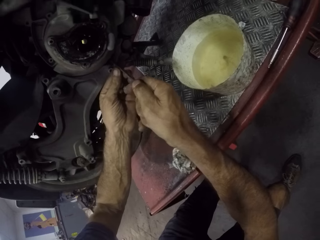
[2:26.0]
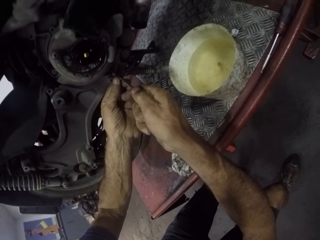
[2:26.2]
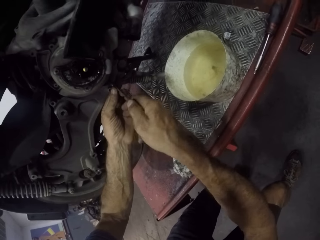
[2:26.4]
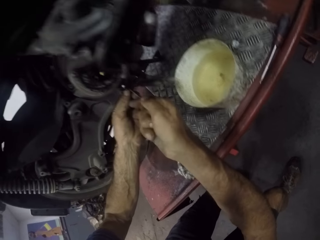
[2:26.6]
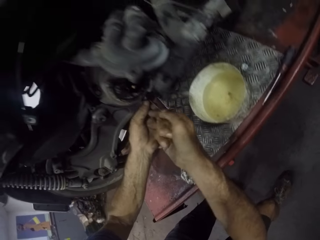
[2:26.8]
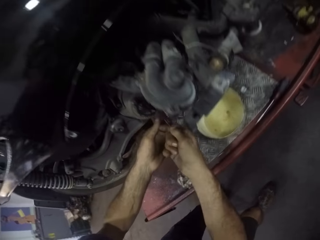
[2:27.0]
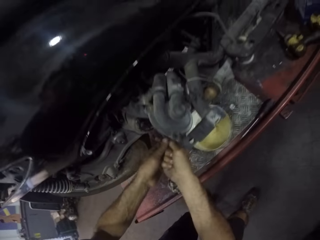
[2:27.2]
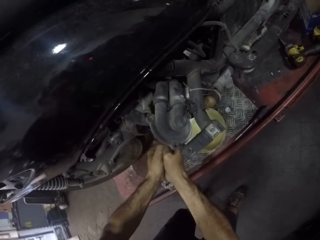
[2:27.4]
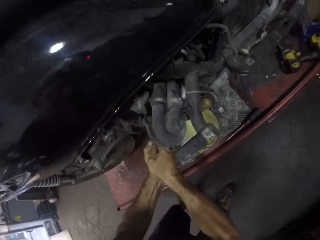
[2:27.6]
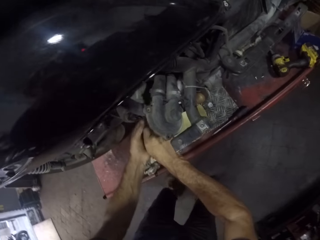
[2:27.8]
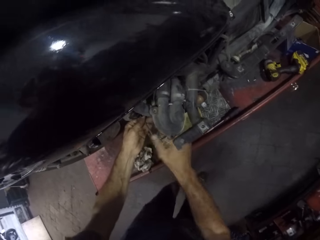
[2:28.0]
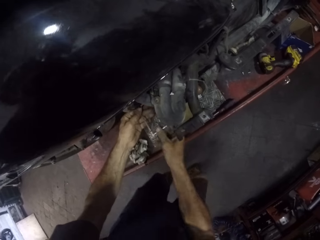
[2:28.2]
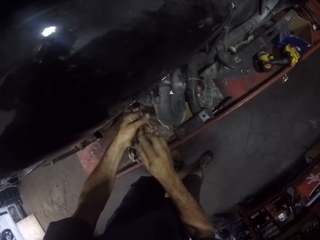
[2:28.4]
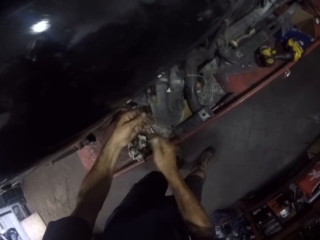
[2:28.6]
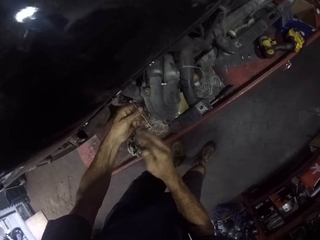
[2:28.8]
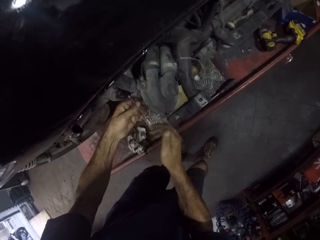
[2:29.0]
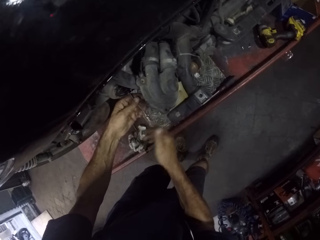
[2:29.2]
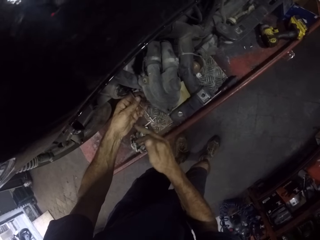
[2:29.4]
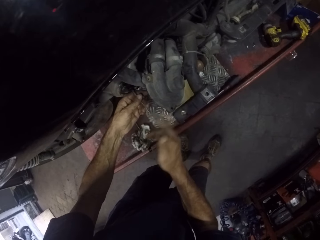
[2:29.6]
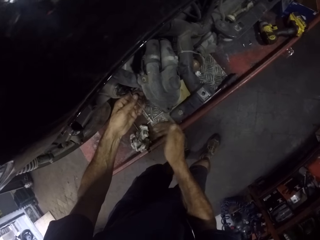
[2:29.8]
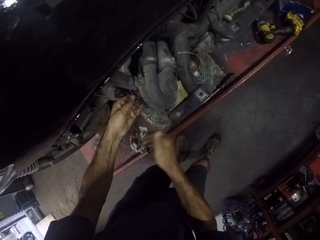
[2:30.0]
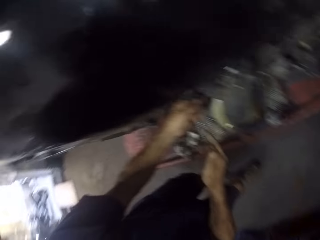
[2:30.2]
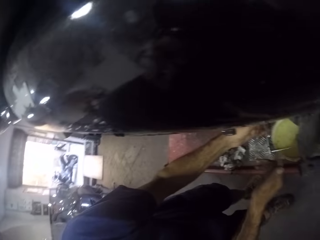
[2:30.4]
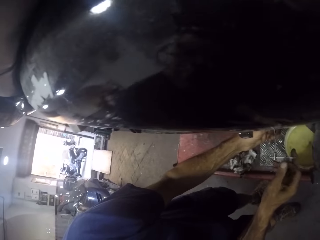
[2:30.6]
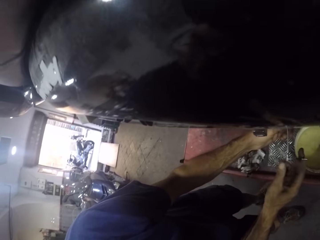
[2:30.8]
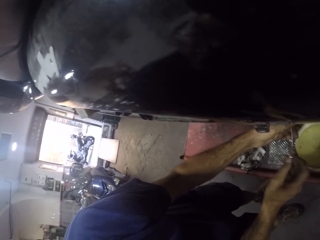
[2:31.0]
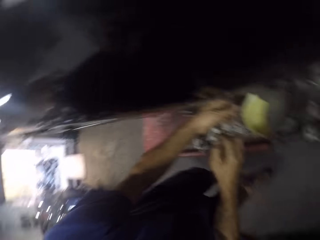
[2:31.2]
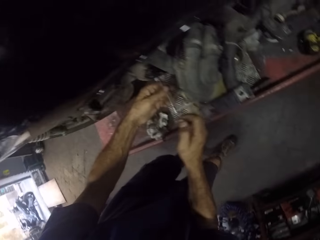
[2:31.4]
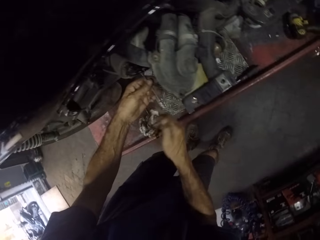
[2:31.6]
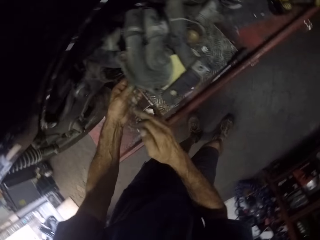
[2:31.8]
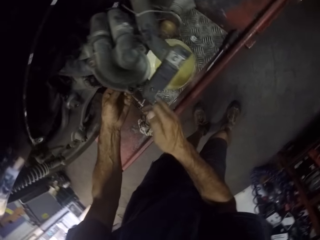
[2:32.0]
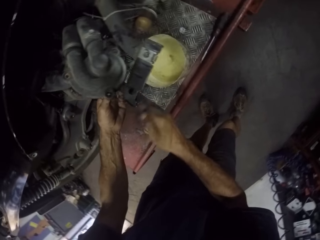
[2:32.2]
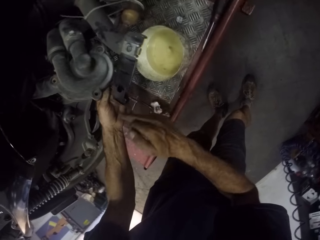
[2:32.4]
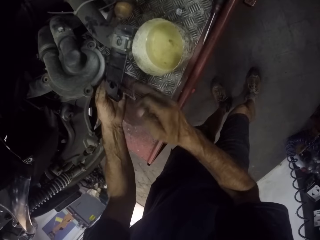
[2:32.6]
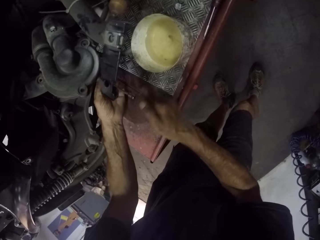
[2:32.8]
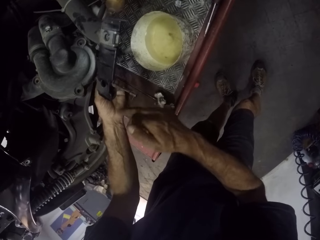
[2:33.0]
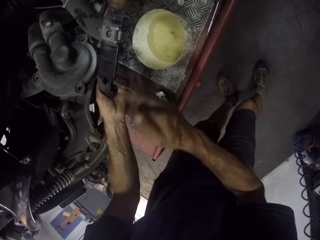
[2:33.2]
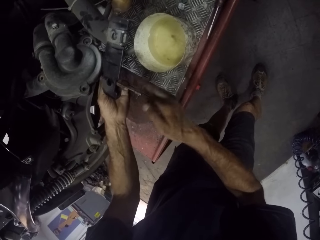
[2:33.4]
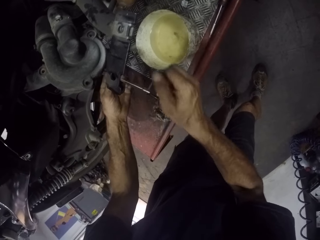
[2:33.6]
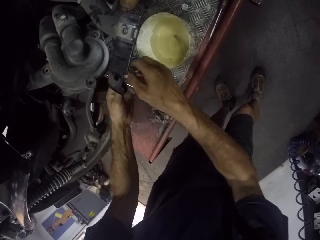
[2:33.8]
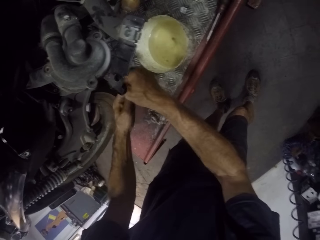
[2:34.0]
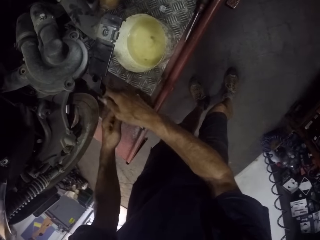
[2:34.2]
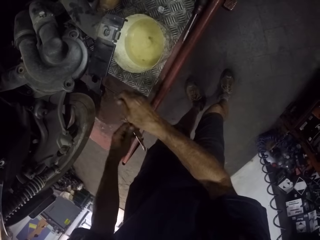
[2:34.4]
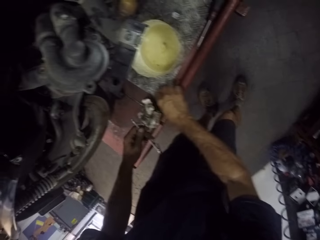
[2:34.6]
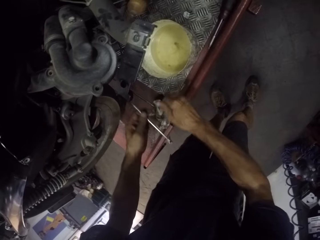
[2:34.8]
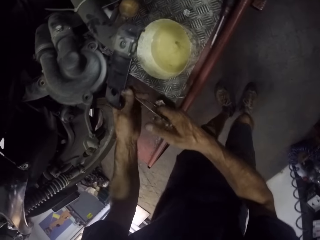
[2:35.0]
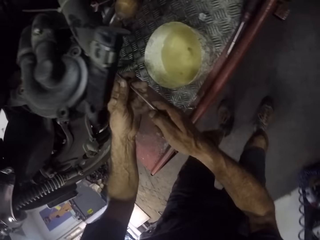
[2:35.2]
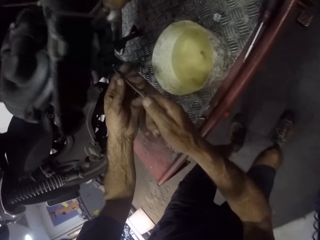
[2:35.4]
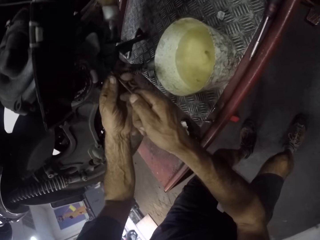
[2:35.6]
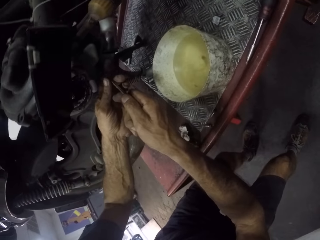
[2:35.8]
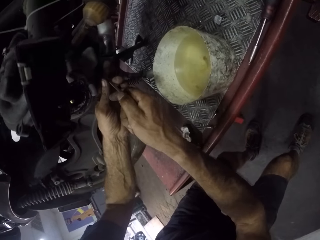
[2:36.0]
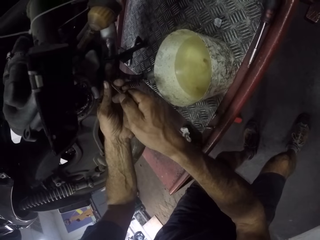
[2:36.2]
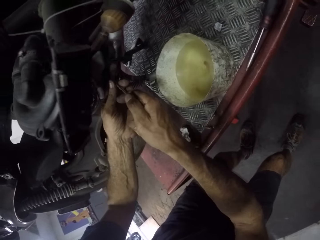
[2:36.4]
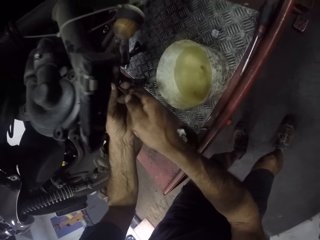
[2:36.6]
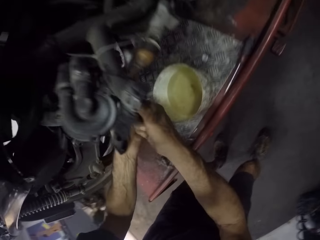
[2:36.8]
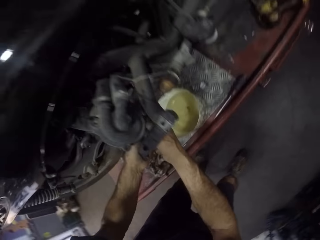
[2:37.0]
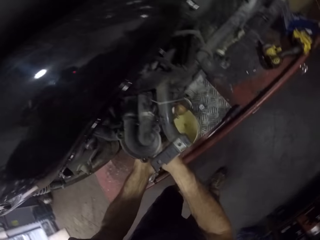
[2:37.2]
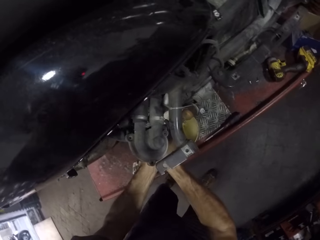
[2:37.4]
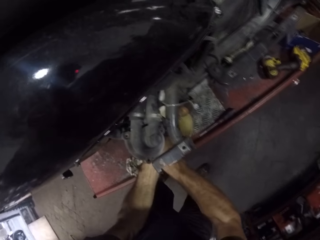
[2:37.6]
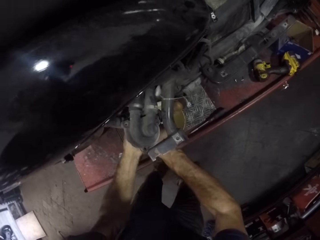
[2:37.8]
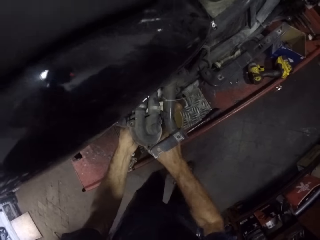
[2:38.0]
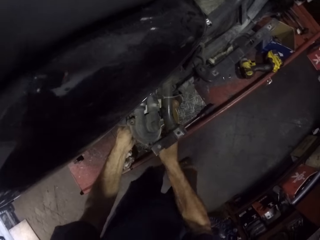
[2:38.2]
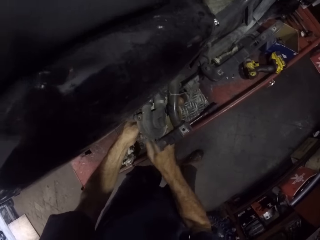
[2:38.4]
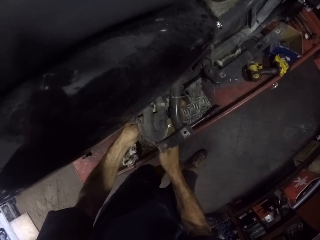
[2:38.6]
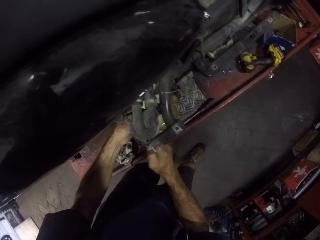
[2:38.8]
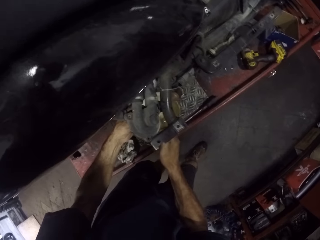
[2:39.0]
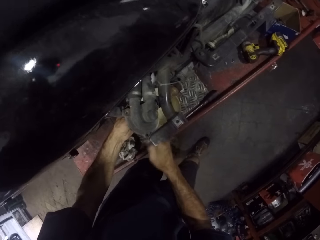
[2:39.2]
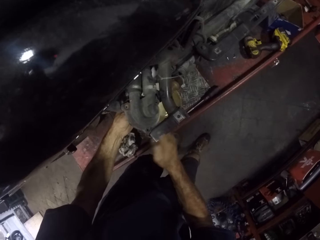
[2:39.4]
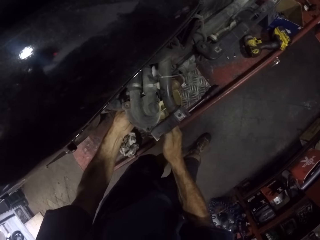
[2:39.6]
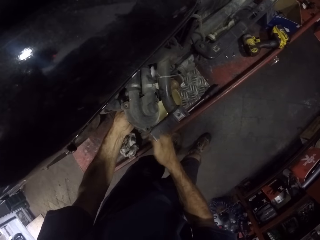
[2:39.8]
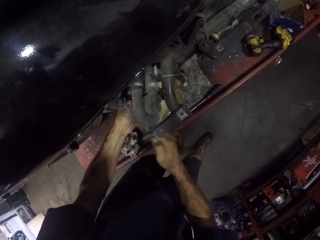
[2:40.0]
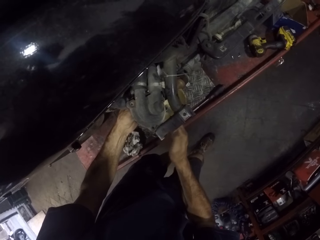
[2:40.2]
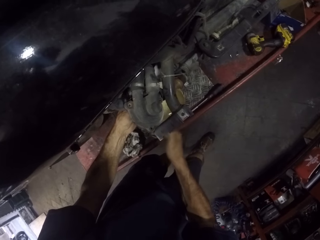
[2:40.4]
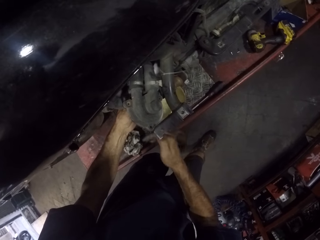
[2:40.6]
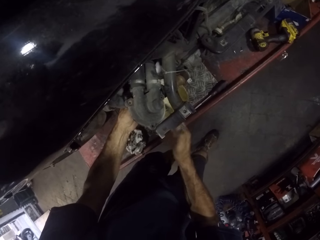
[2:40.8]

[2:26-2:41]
The camera wearer drives out a screw from the machine with a t-handle screwdriver. They turn around. They pick up the screw with the hand and drop the screw on the bike repair stand. They drive out a screw from the machine with a t-handle screwdriver.

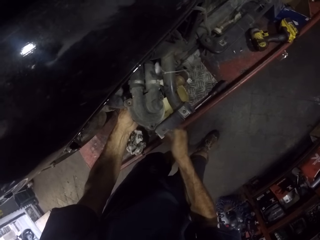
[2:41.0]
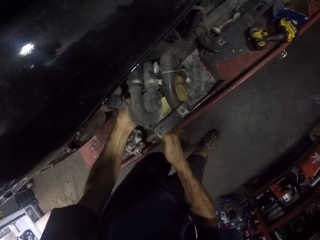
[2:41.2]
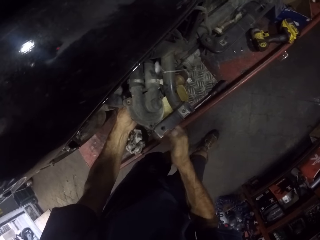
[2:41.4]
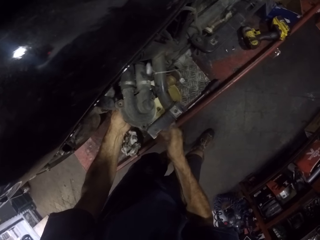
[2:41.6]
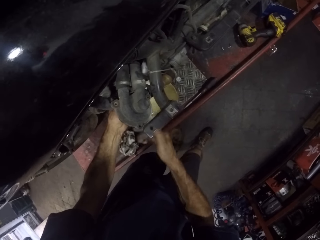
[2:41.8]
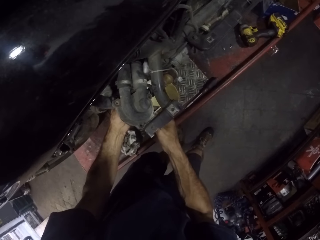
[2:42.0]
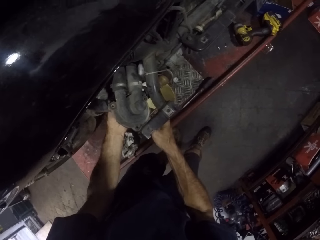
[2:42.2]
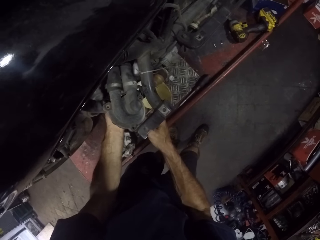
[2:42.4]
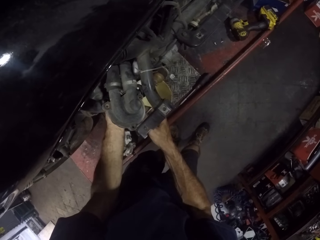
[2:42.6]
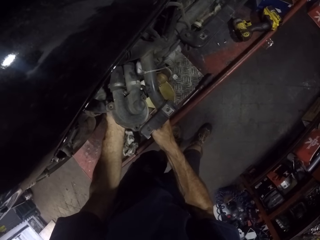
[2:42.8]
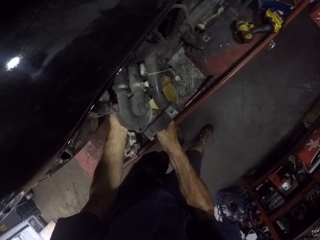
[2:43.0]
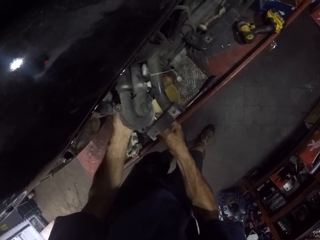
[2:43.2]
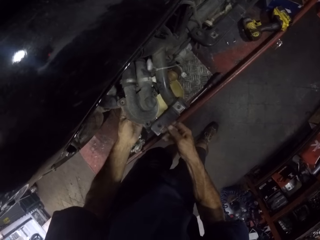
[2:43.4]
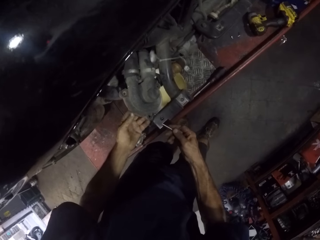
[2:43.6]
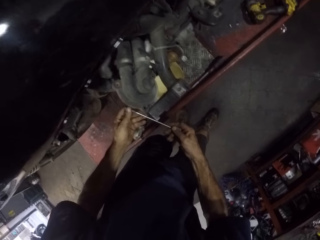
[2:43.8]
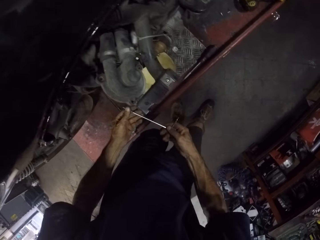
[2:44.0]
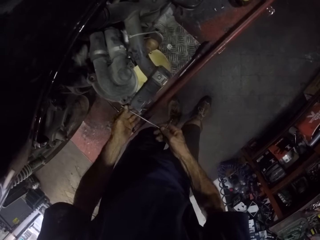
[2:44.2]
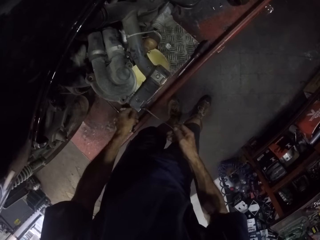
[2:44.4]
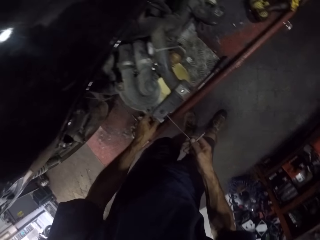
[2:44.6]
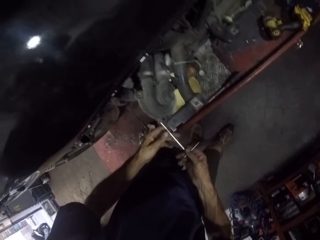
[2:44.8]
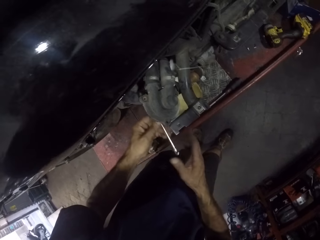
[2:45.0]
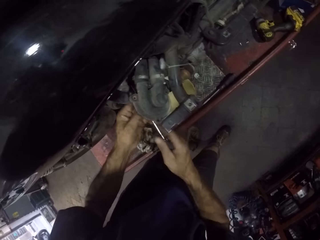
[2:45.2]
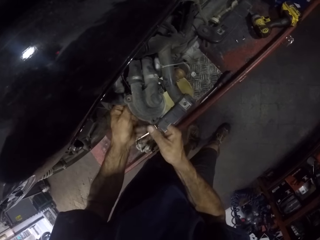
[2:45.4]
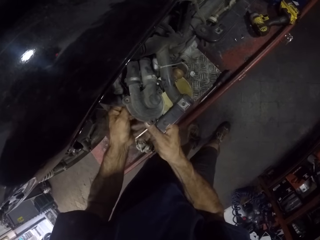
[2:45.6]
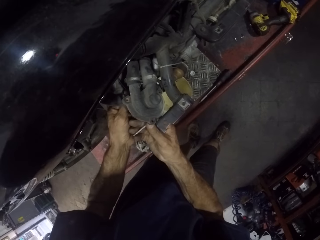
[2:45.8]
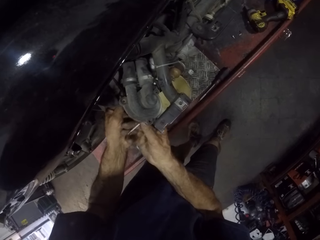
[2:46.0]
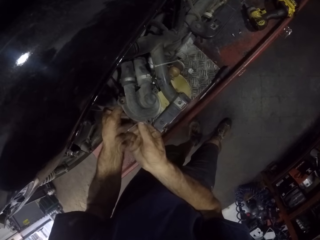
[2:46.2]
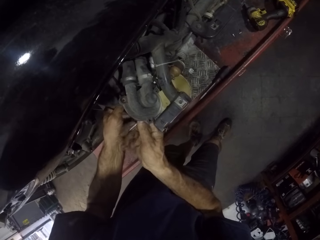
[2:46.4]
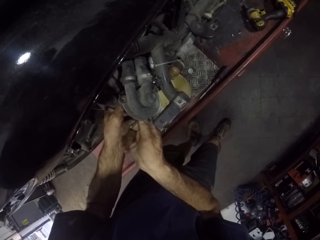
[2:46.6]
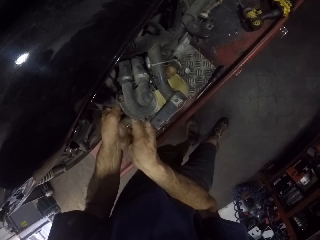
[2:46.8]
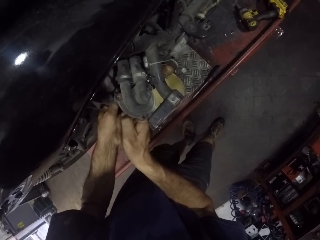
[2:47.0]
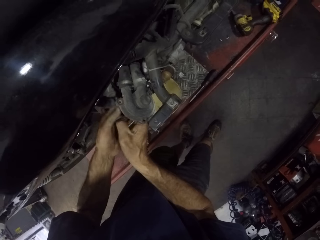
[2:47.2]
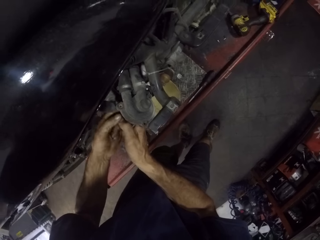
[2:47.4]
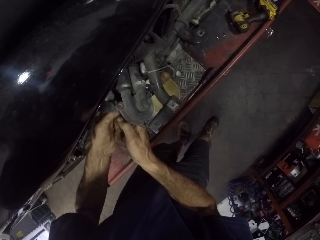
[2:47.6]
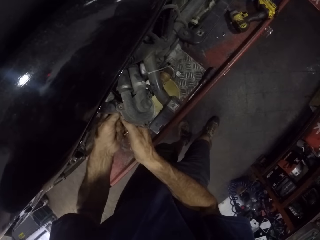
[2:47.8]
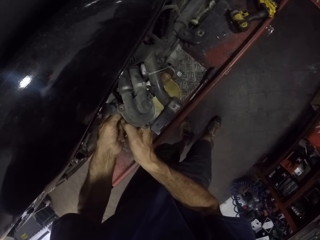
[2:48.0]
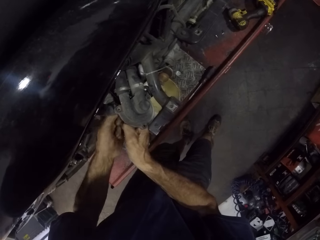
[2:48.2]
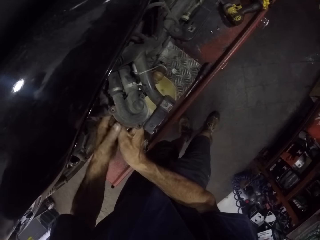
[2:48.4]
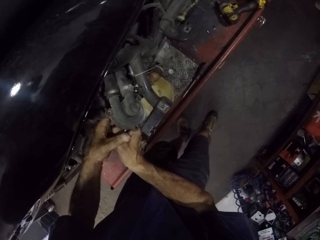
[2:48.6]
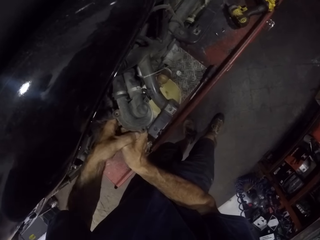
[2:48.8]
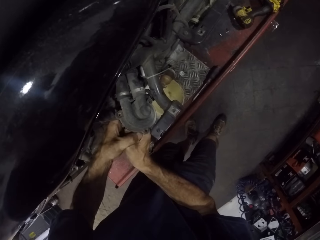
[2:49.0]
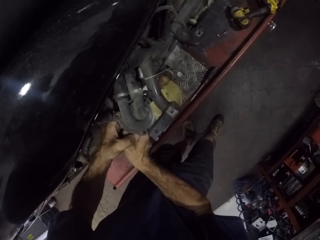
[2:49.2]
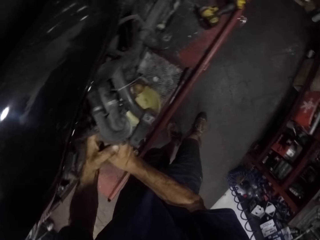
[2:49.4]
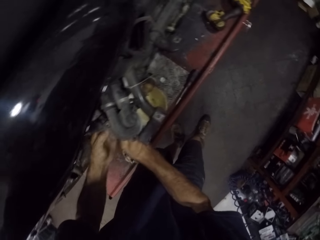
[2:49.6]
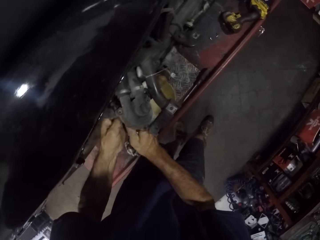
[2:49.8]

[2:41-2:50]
The camera wearer picks up the screw with the hand and drops the screw on the bike repair stand. They drive a screw out with a t-handle screwdriver.
